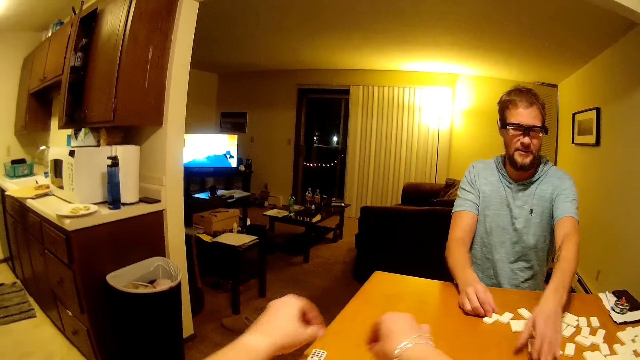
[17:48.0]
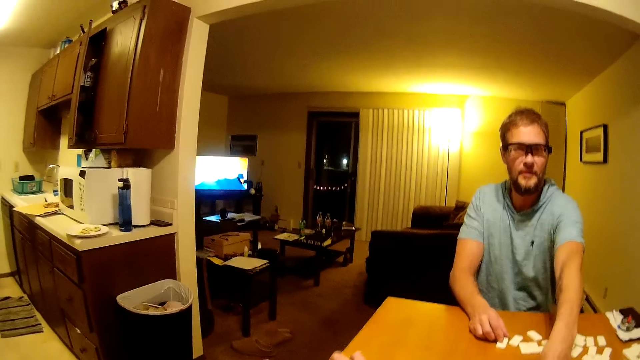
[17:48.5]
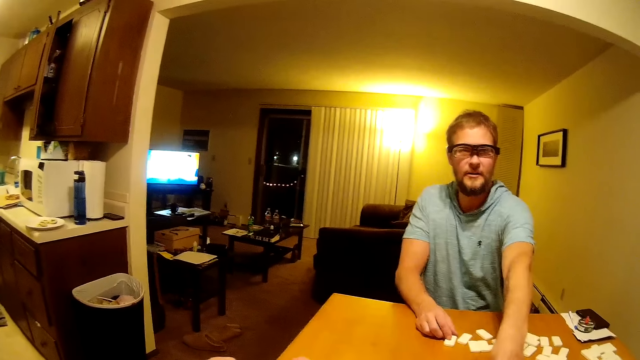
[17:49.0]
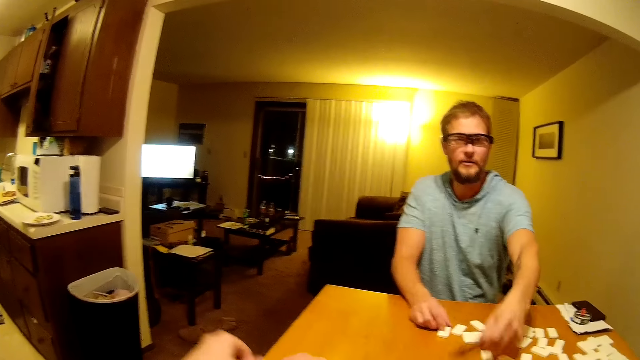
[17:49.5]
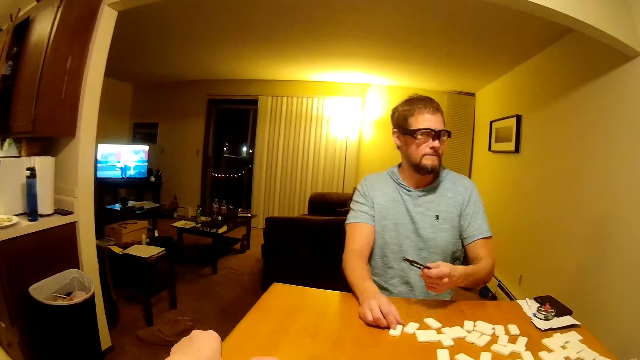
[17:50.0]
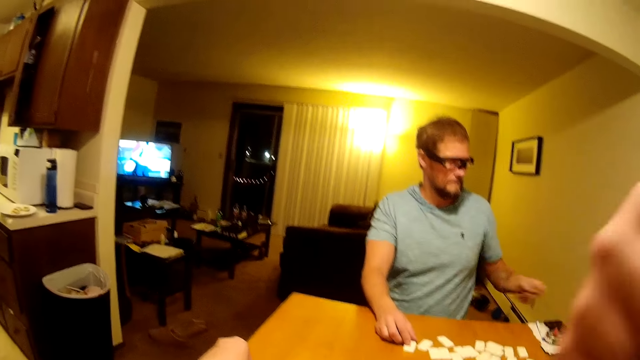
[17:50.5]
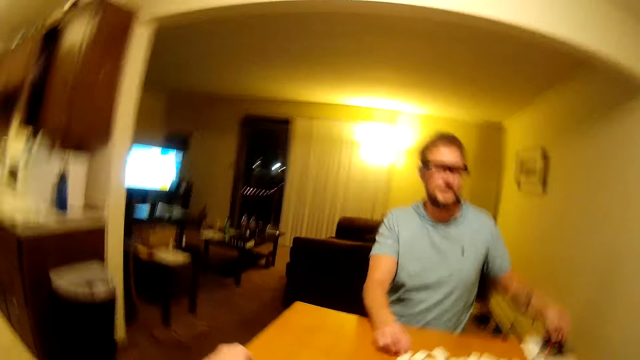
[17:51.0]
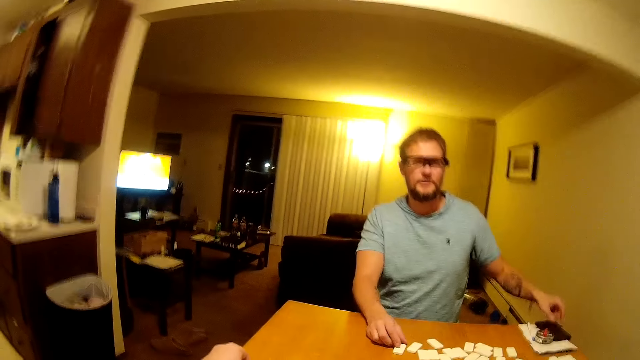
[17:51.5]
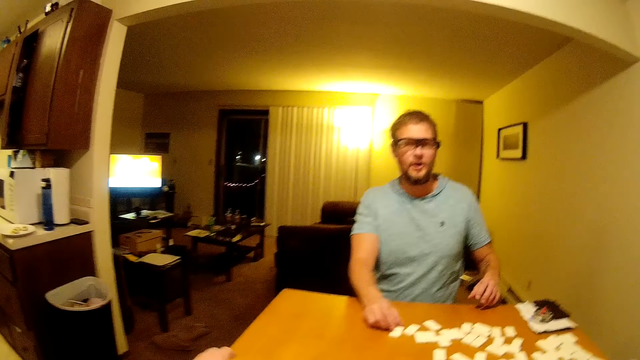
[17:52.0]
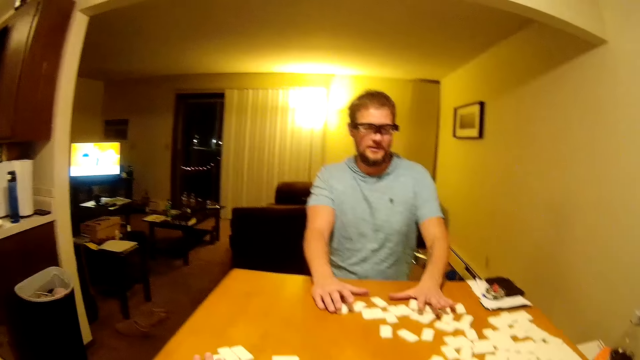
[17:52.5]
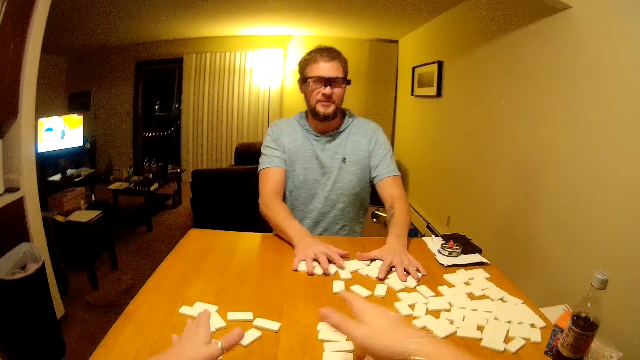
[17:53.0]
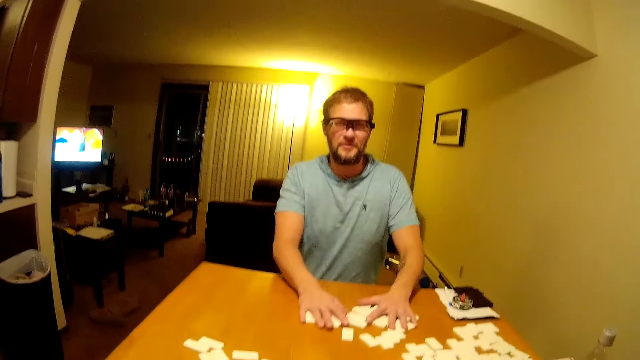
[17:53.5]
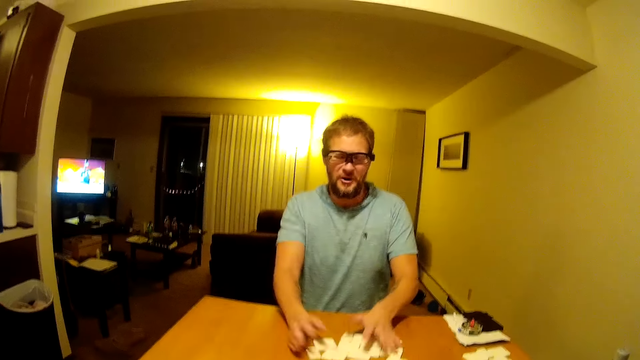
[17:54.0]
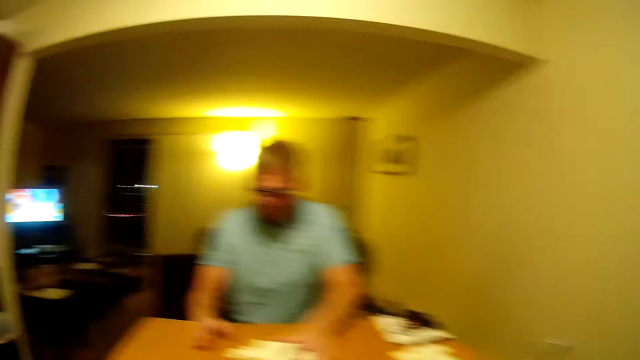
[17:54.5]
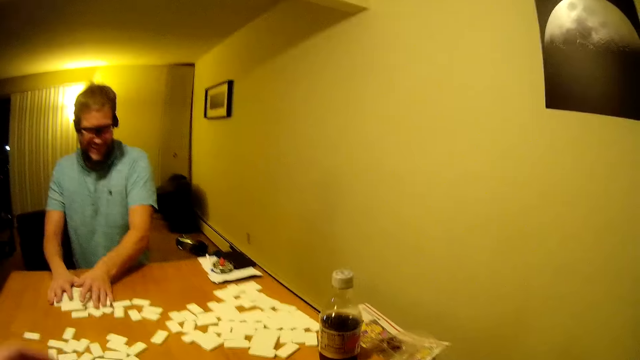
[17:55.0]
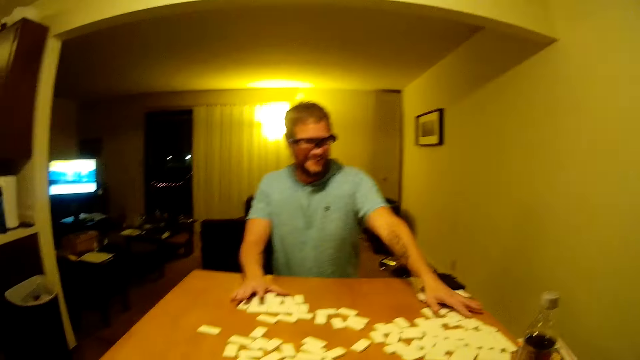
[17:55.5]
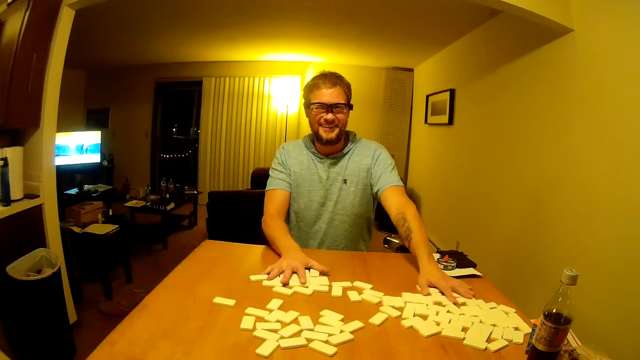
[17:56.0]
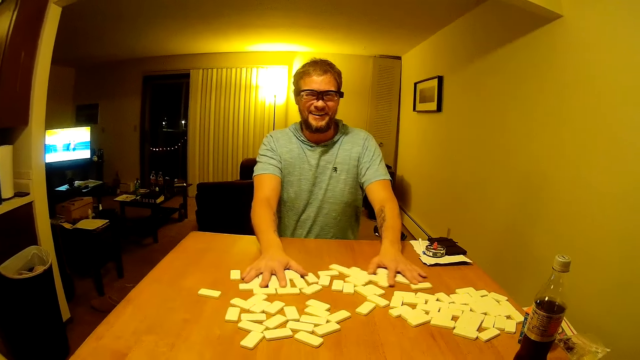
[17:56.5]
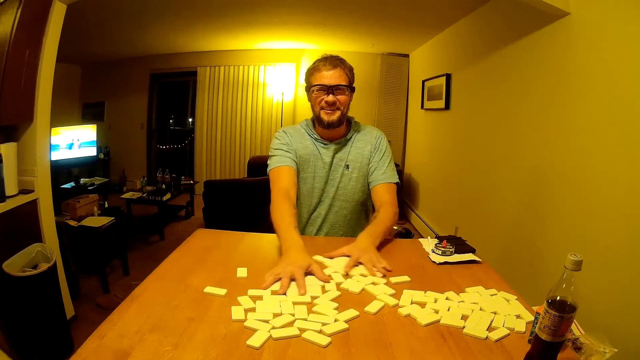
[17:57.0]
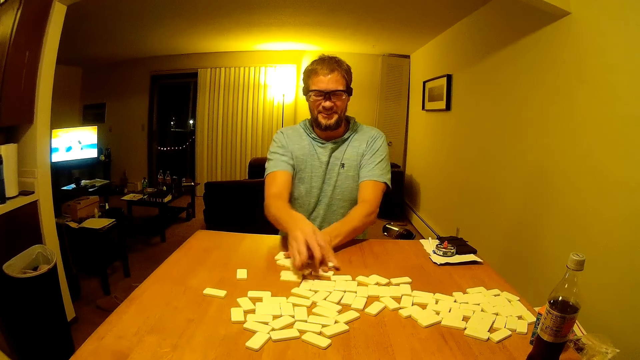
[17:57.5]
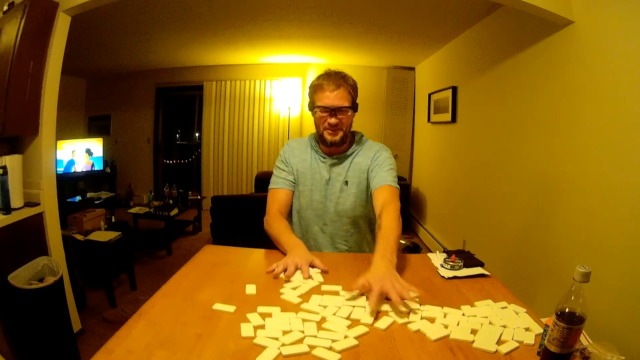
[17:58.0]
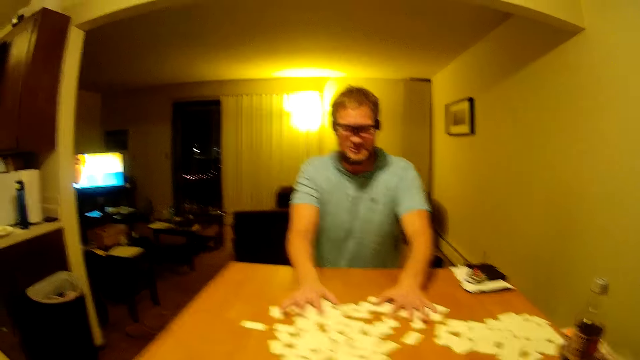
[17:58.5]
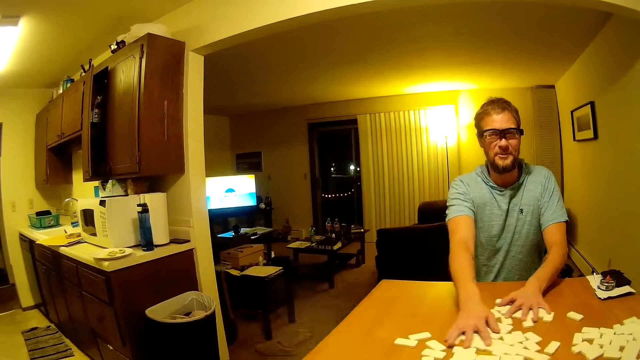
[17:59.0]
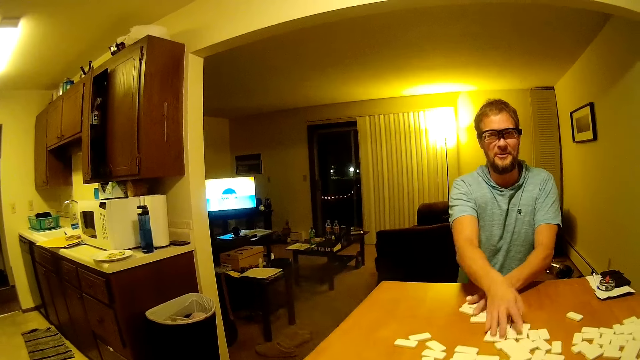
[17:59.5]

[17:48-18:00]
A man picks up the Mexican train hub from the table, places the Mexican train hub aside on the table, and speaks to the camera wearer. The man moves the domino pieces on the table and mixes the dominoes on the table.

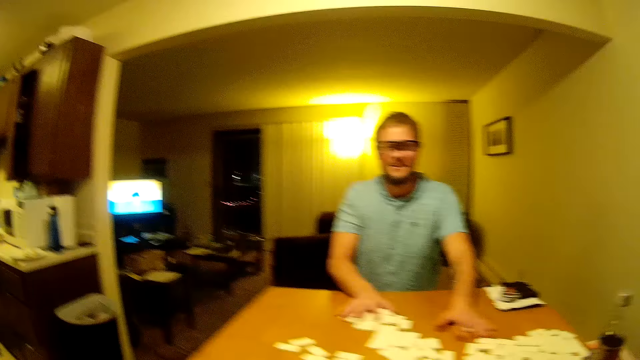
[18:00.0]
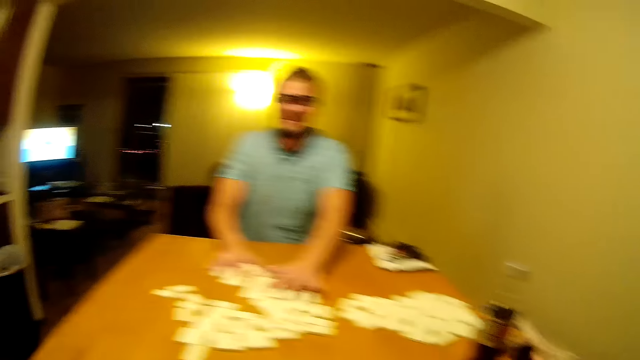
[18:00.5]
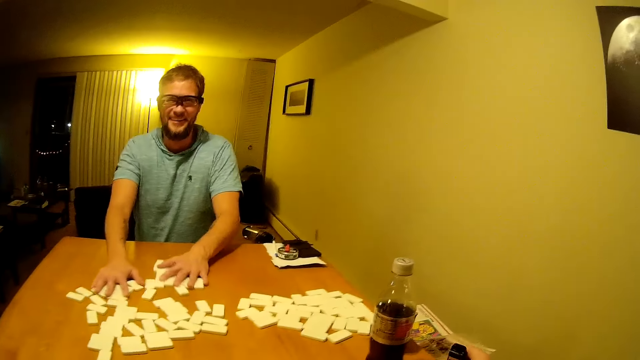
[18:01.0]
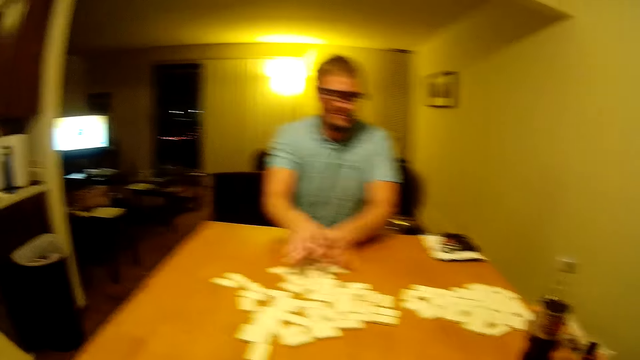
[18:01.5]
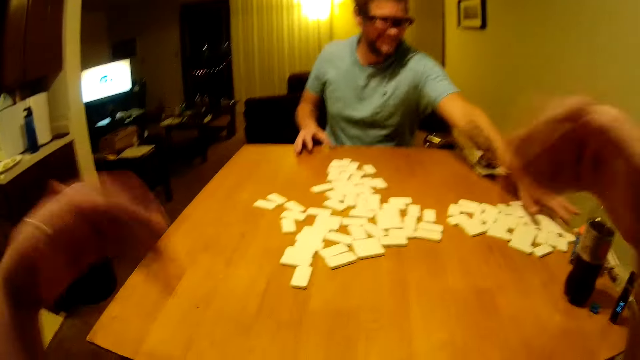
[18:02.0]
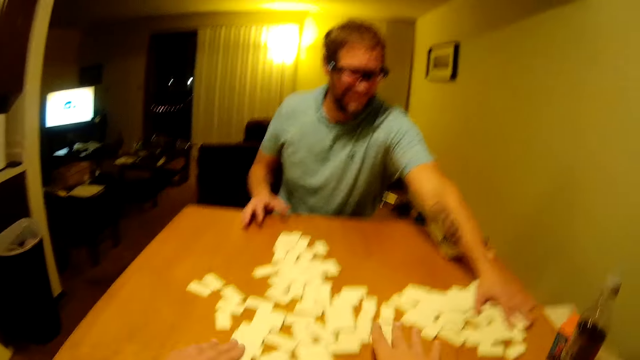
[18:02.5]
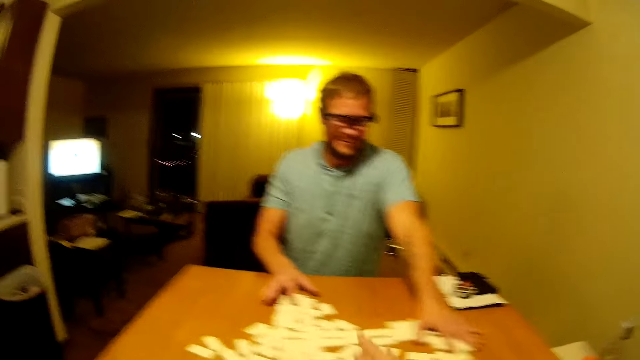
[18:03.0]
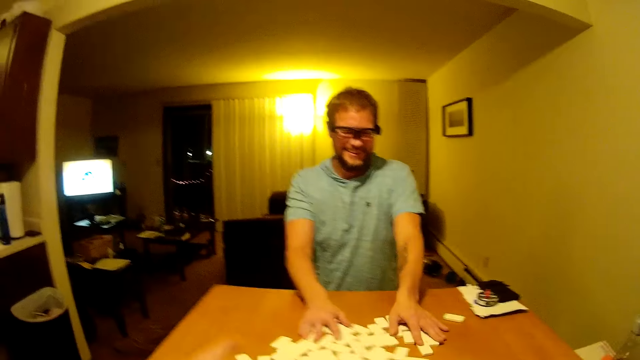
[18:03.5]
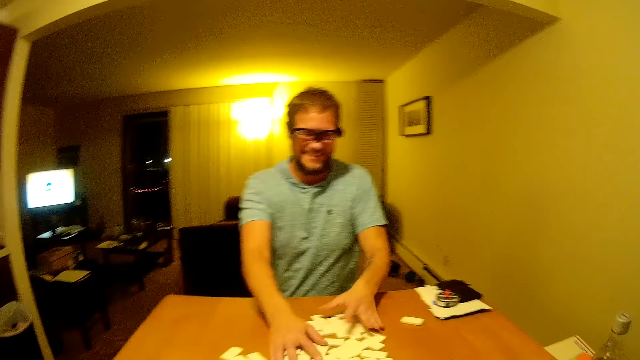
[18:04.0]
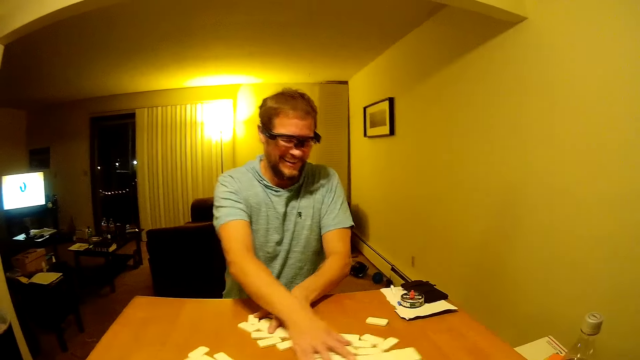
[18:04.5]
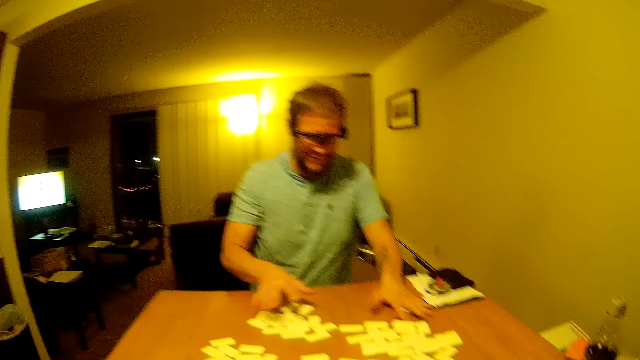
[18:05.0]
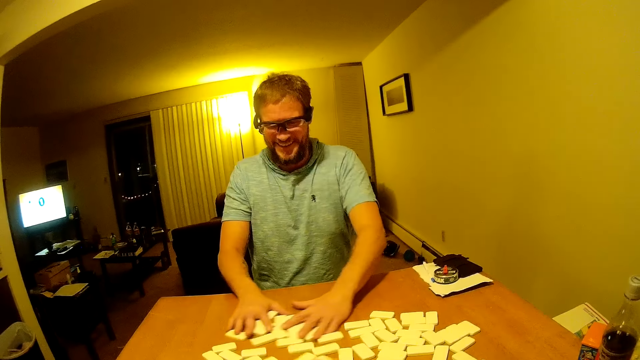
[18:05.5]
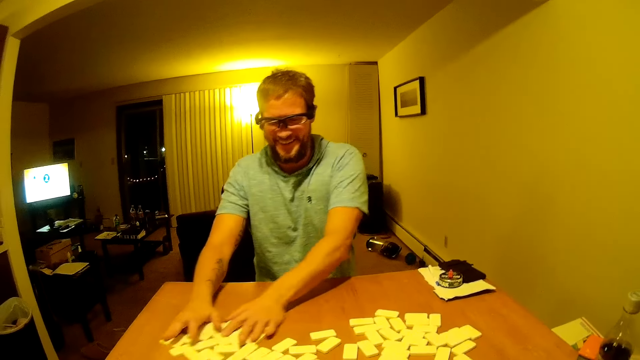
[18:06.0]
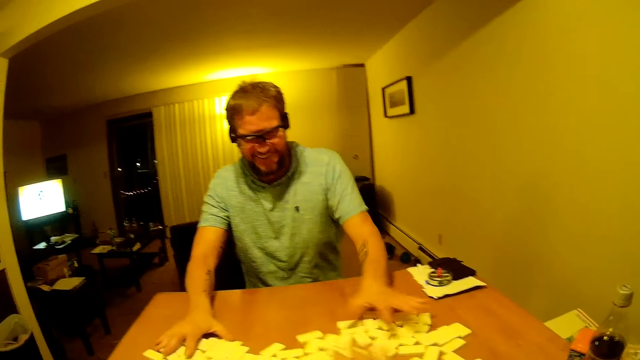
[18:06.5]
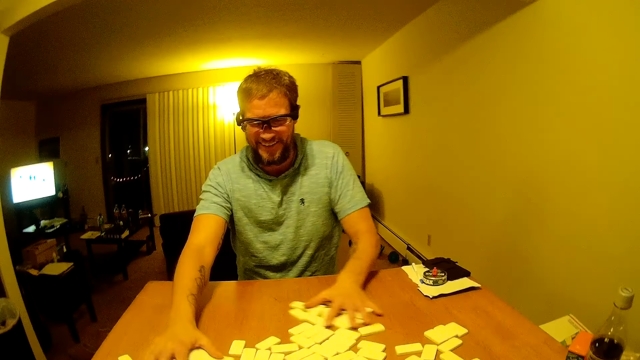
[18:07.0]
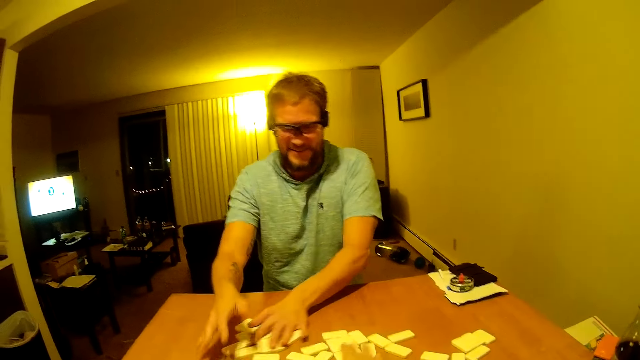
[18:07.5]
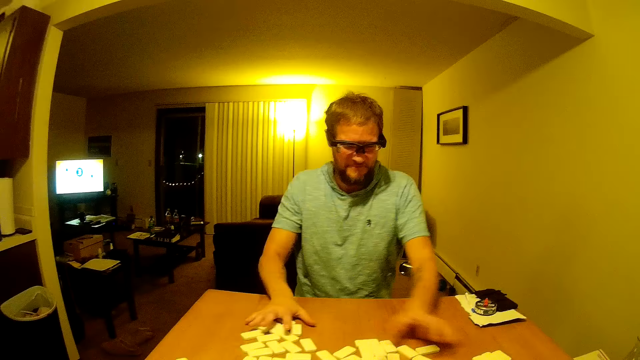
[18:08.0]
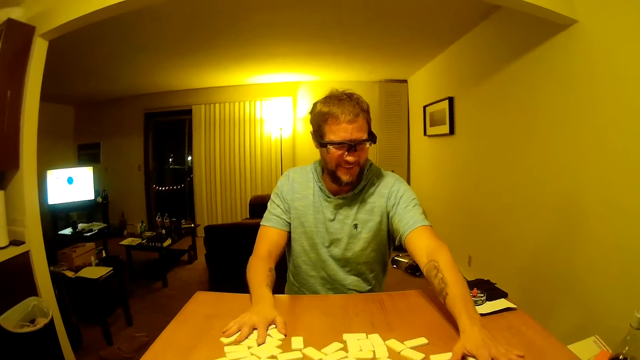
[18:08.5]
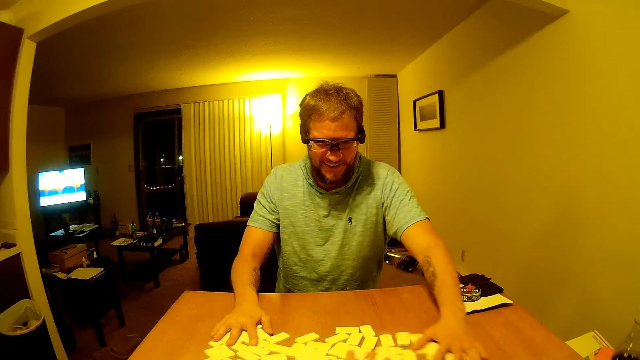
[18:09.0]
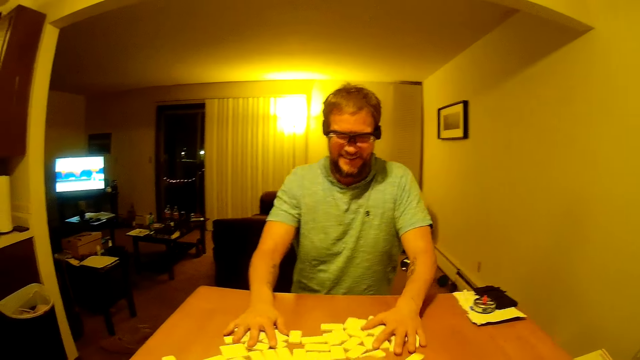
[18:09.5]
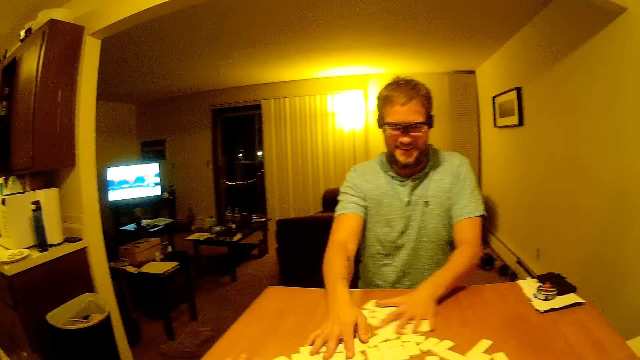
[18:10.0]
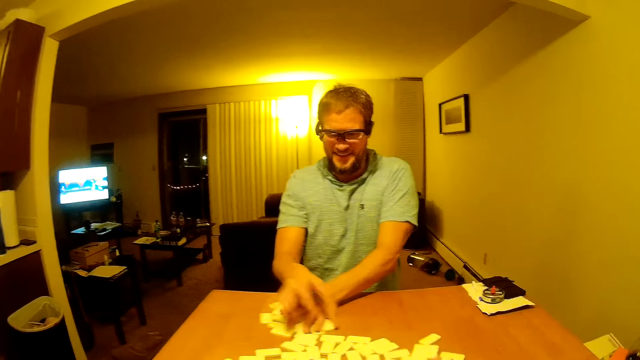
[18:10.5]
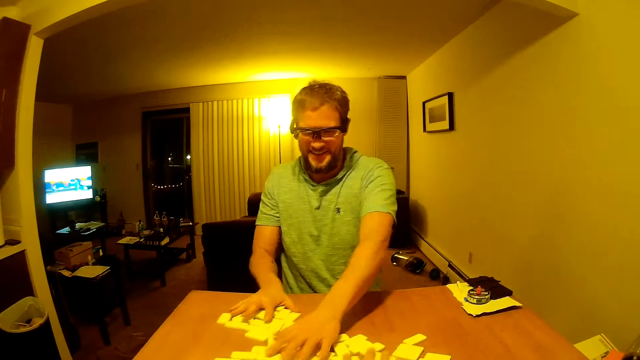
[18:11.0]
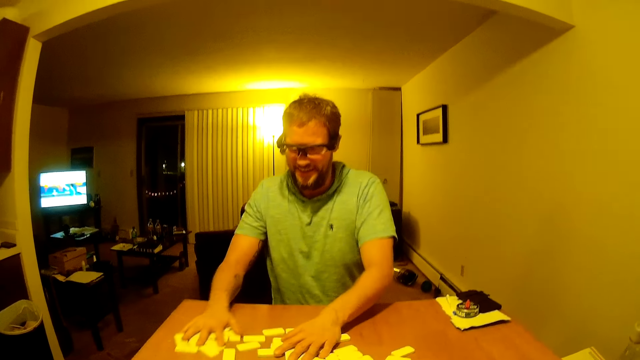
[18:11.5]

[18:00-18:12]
The camera wearer moves the domino pieces on the table.
